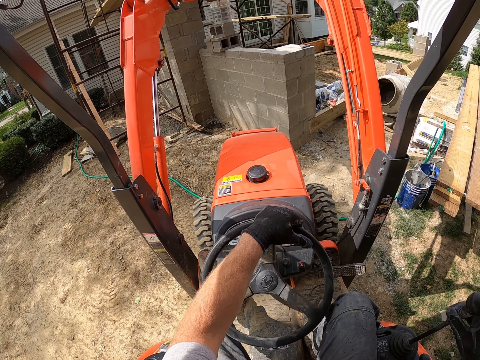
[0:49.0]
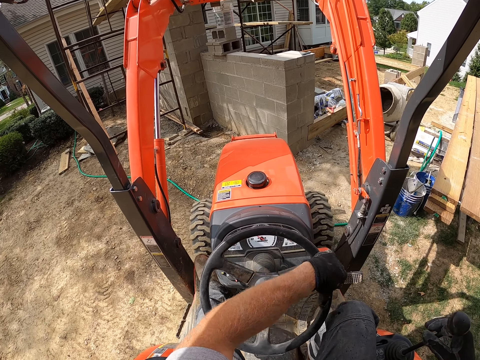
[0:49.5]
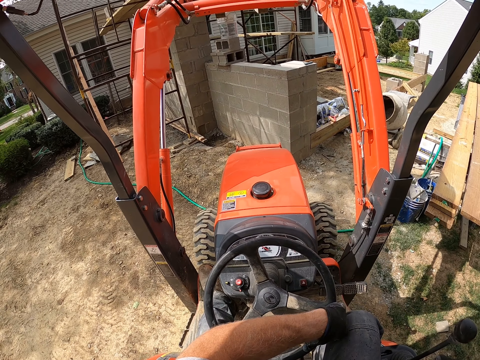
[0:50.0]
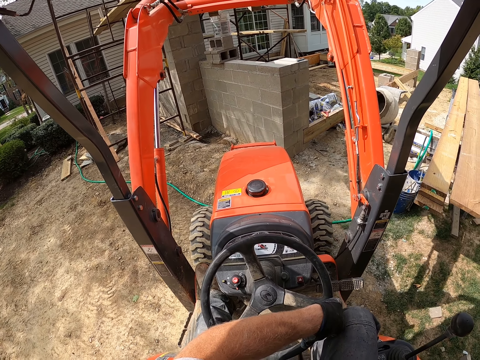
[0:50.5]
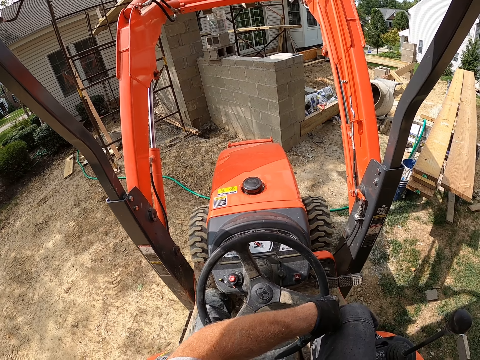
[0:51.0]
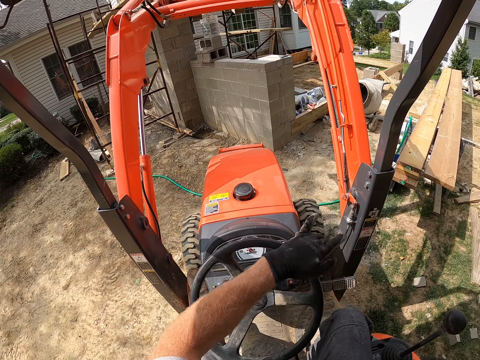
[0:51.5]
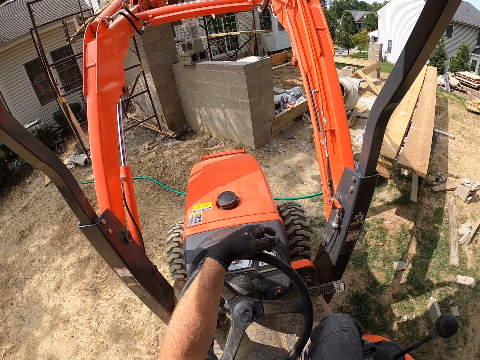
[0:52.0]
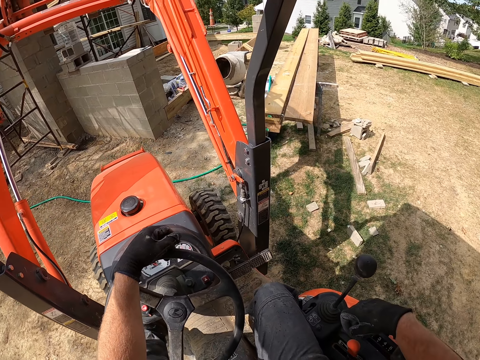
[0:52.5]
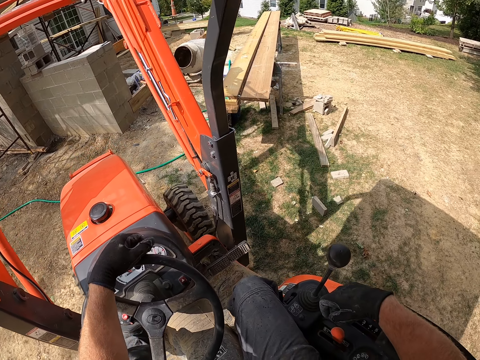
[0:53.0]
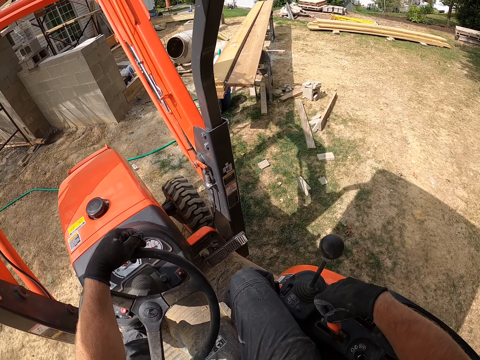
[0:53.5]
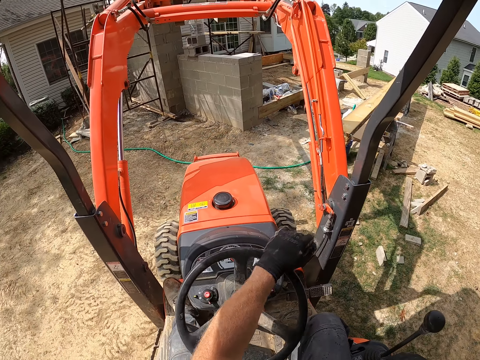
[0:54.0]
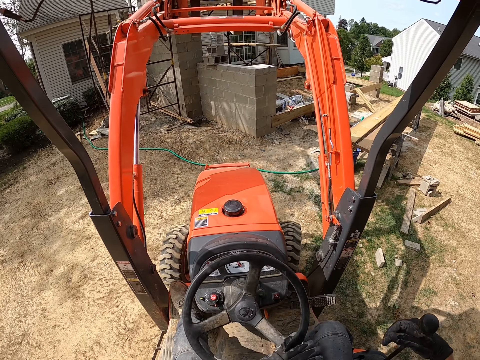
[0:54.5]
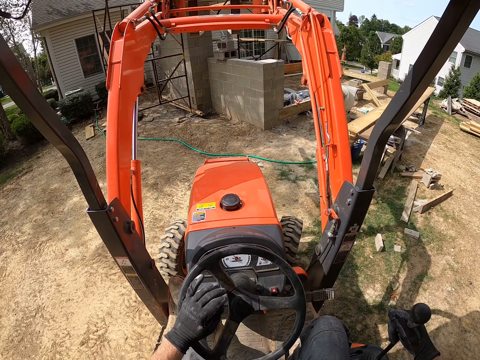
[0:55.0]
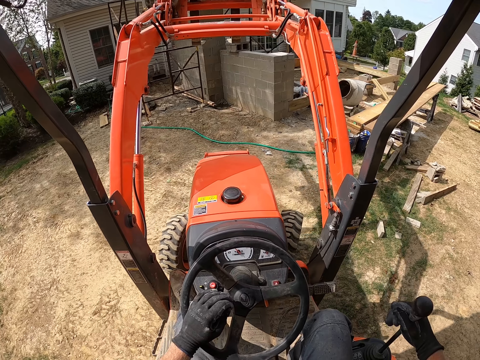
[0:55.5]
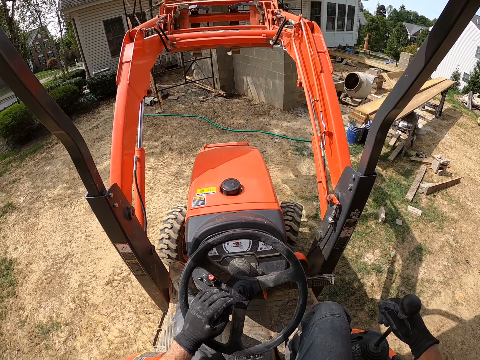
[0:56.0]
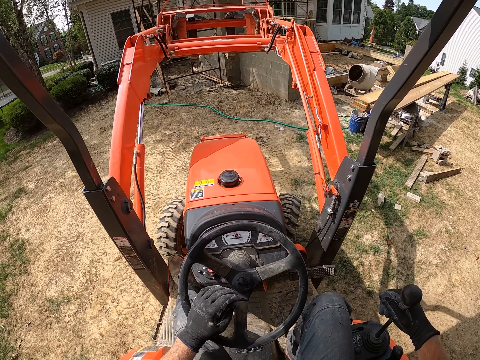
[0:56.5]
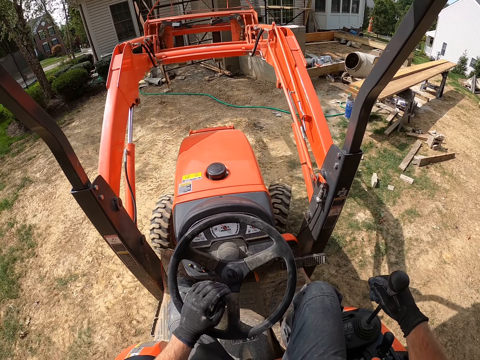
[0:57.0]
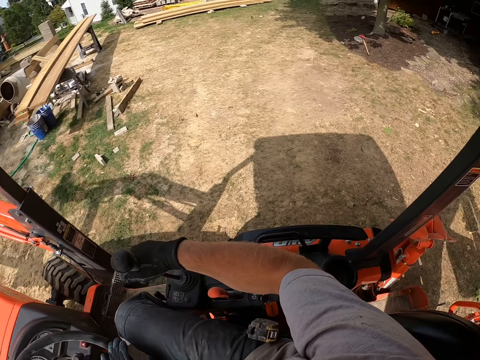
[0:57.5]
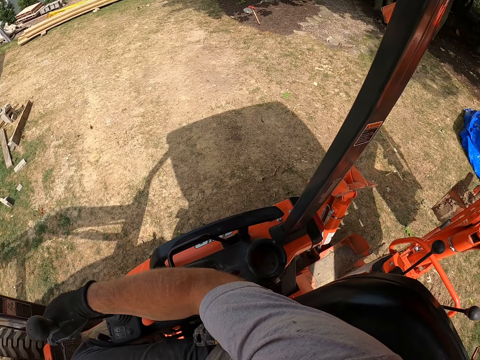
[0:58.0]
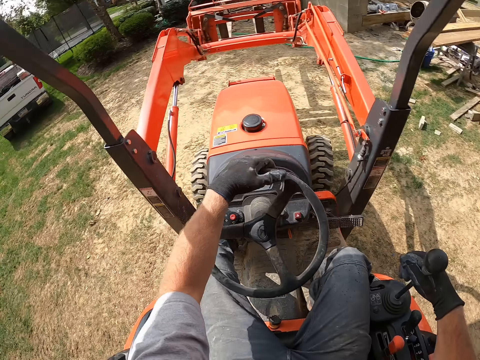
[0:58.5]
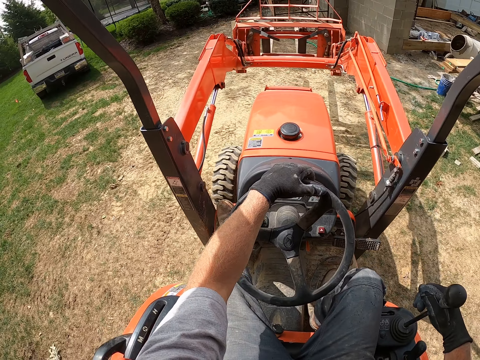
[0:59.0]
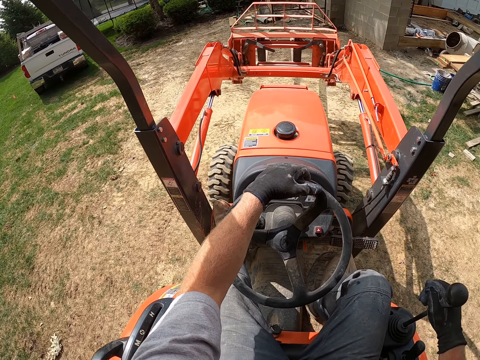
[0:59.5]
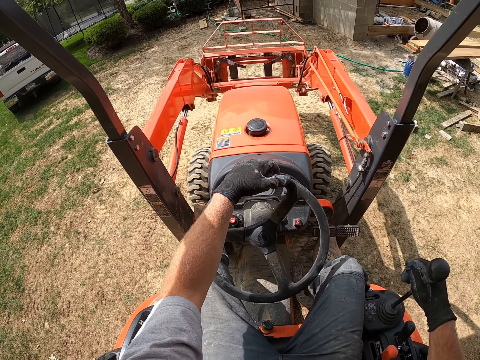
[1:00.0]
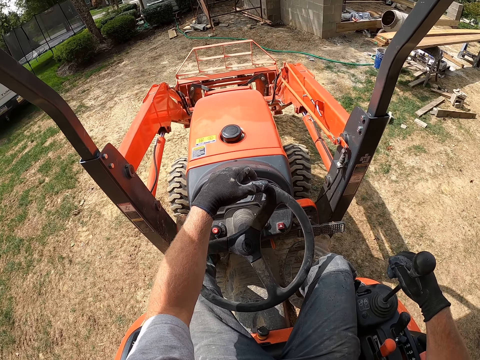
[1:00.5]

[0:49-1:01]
The camera wearer reverses the forklift loader. They look at the back of the forklift loader.

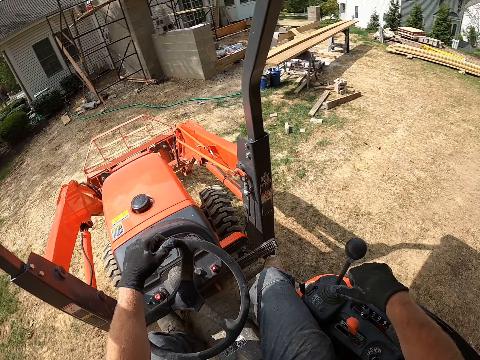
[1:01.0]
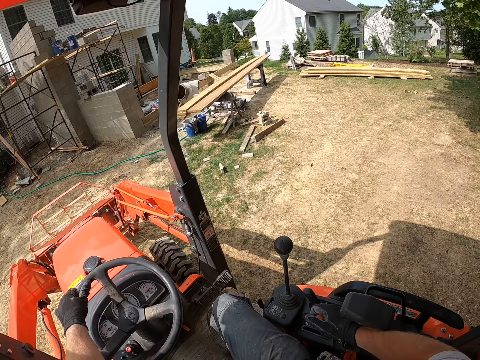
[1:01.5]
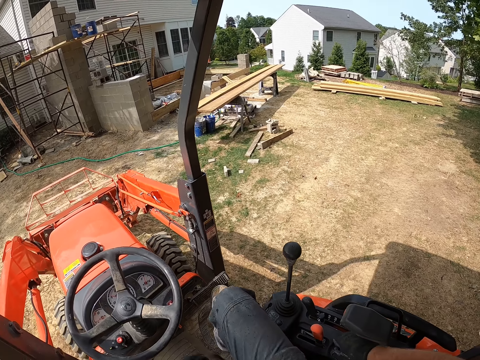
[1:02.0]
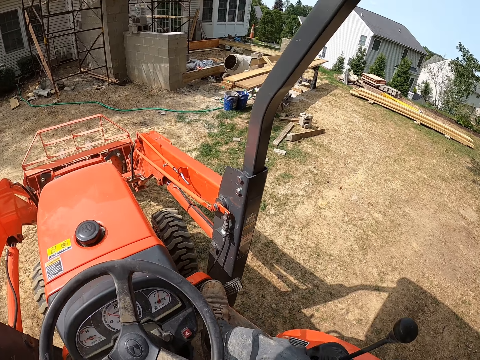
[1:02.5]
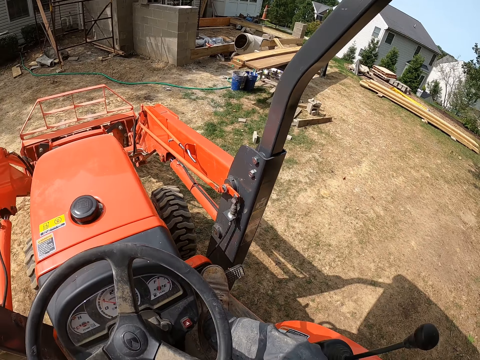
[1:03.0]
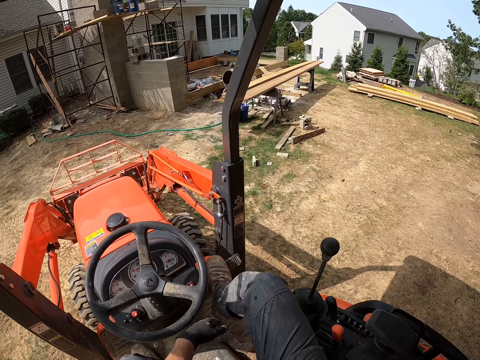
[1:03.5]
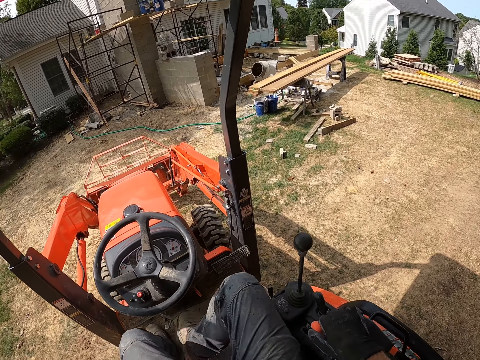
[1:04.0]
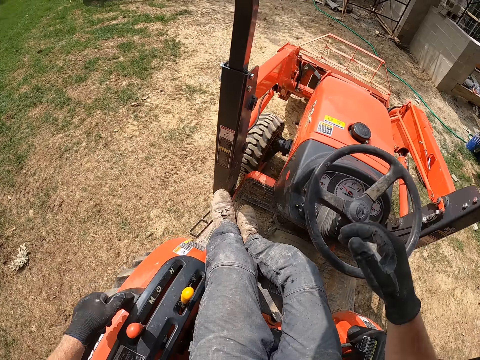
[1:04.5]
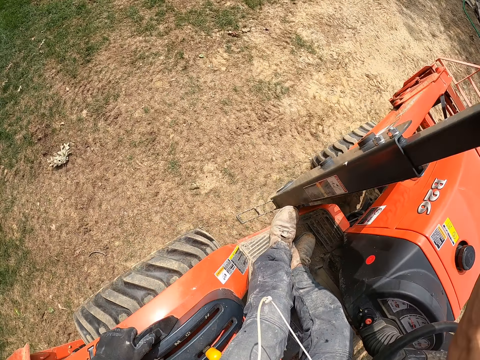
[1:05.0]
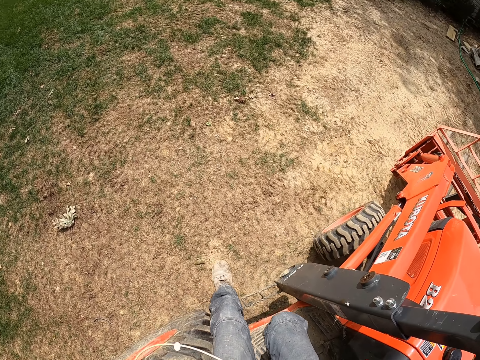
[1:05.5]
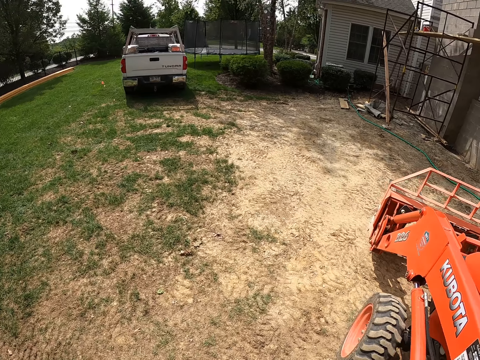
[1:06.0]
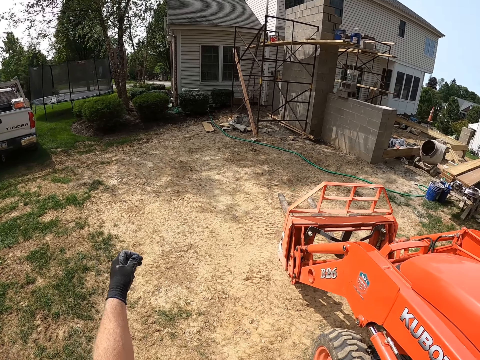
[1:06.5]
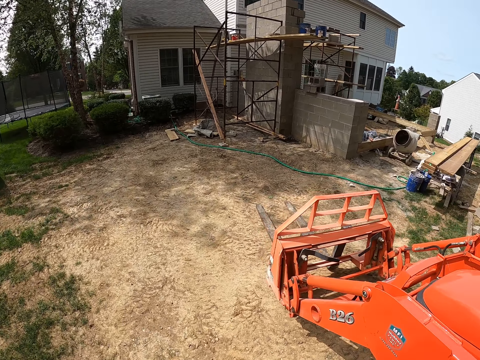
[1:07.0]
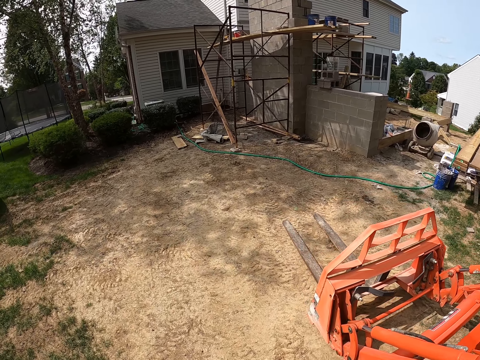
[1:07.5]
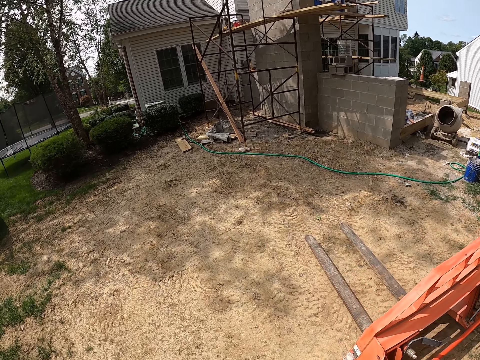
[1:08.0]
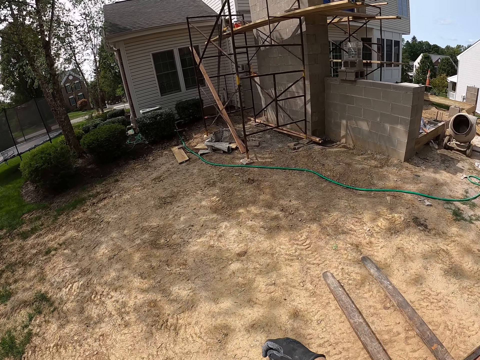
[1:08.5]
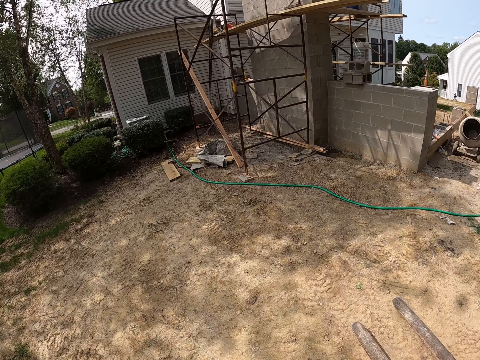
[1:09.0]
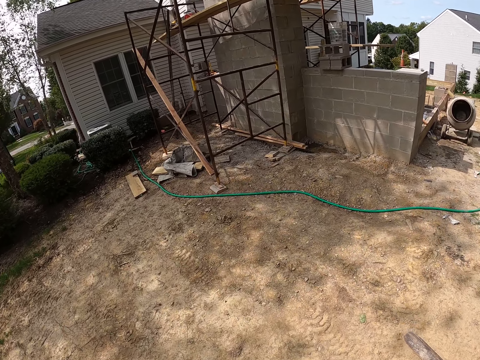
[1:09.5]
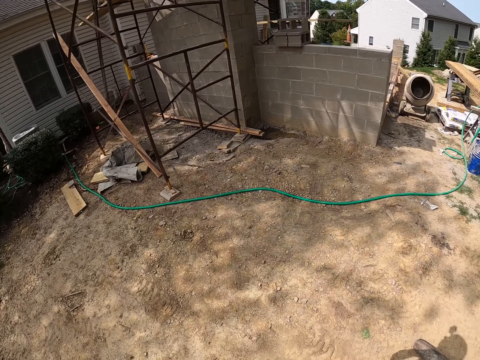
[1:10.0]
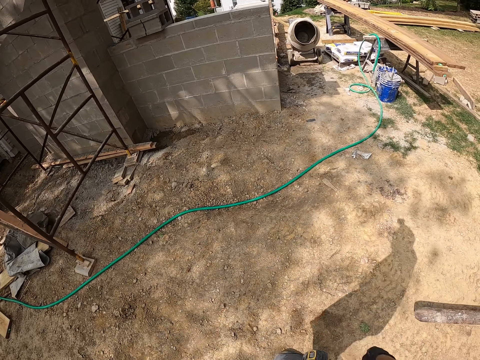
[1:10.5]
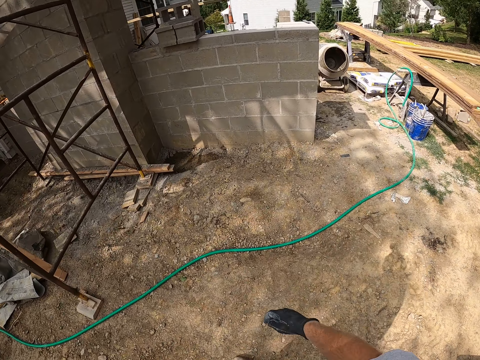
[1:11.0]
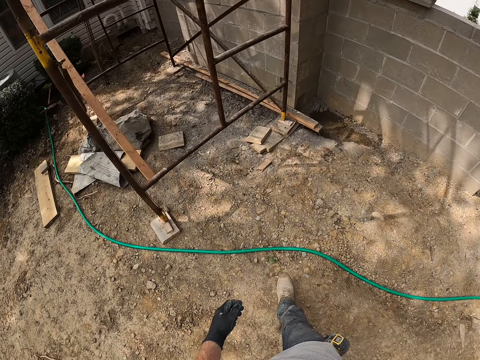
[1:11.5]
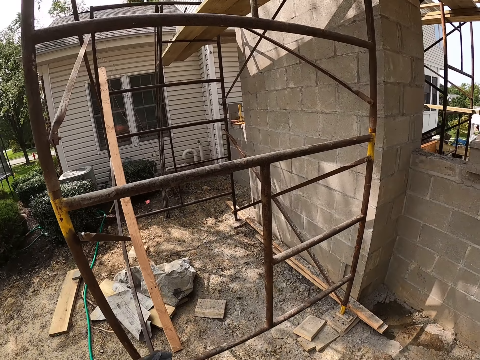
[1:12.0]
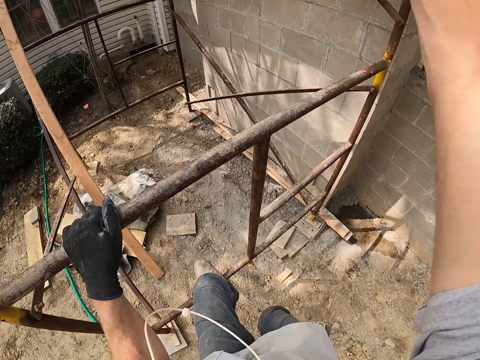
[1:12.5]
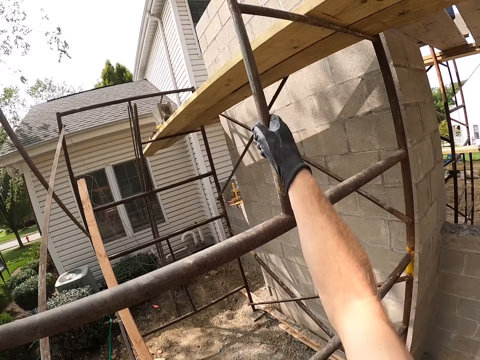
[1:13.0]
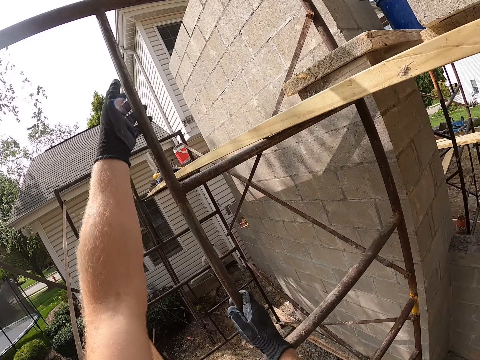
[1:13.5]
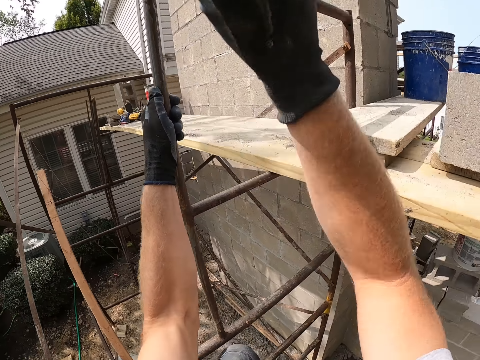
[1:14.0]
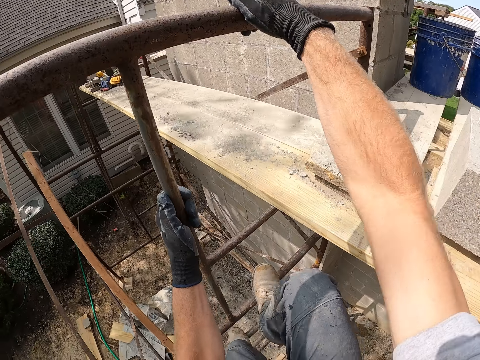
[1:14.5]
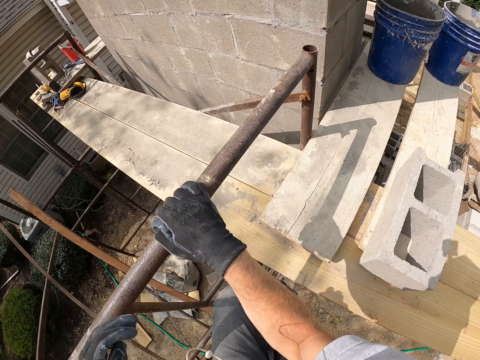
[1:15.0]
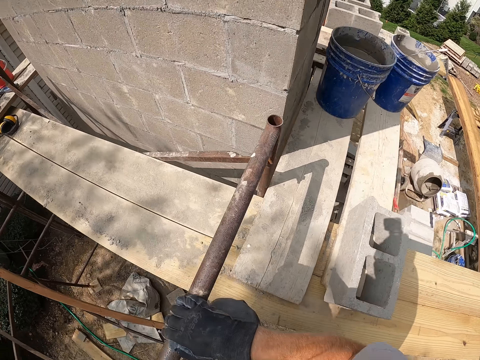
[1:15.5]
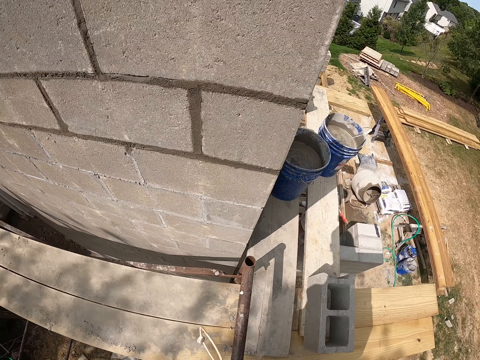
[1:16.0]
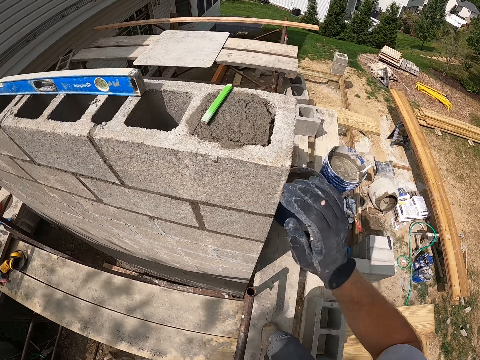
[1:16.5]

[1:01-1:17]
The camera wearer stops the forklift loader. He removes his hand from the control lever. He removes his hand from the steering wheel. He steps on the brakes. He steps out of the forklift loader. He walks away from the forklift loader. He climbs the scaffold or ladder.
